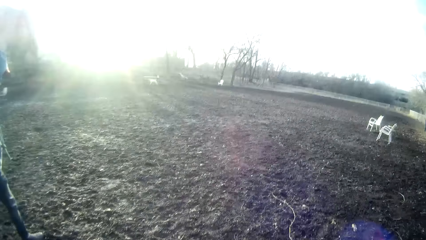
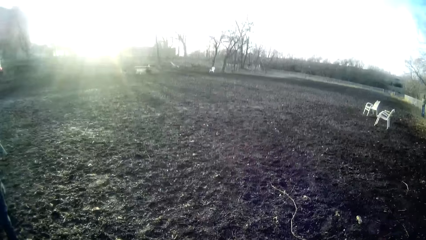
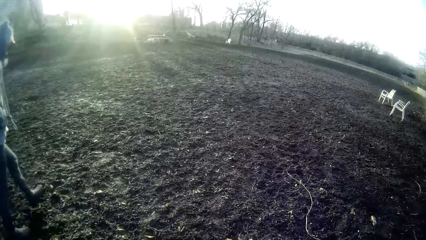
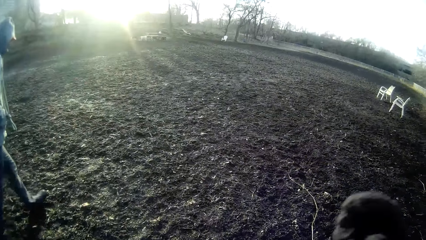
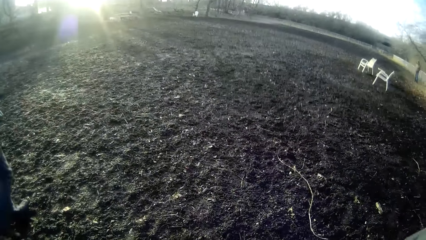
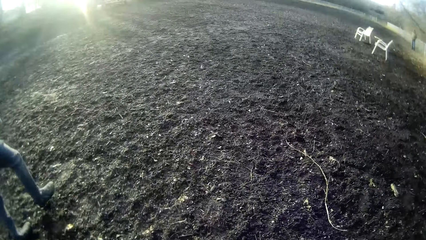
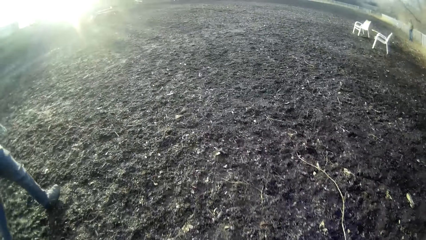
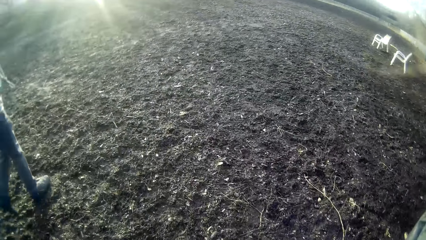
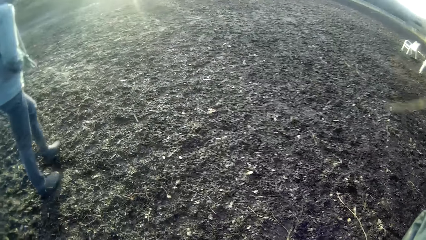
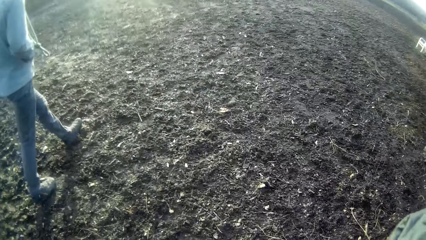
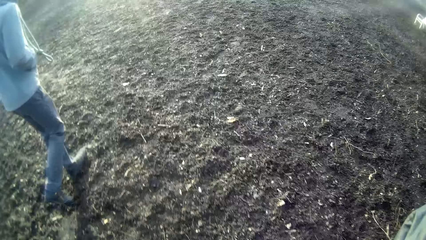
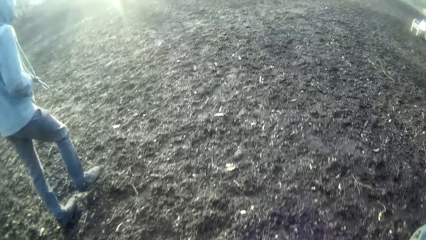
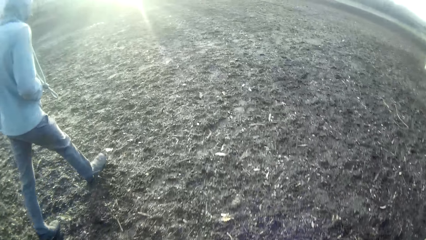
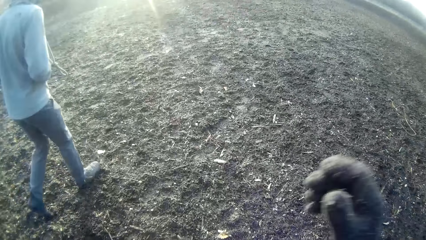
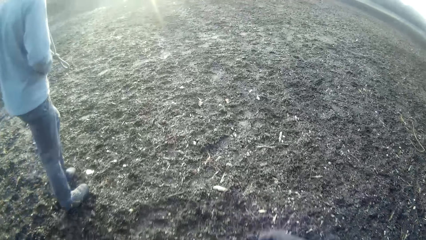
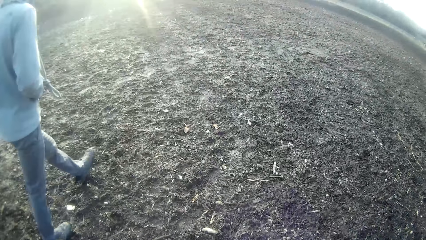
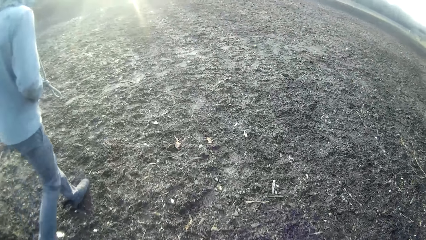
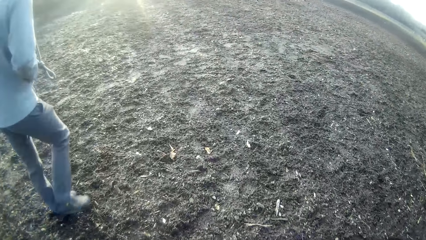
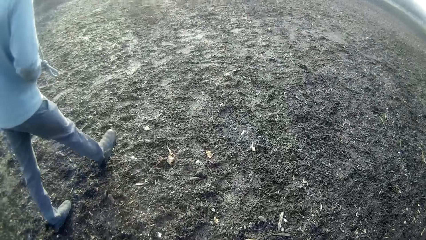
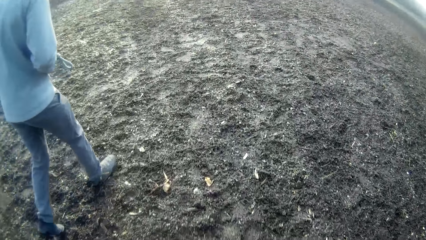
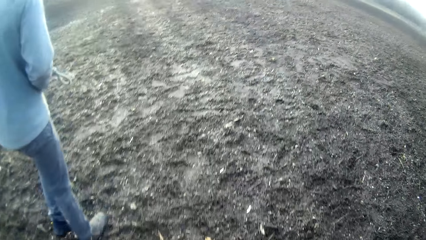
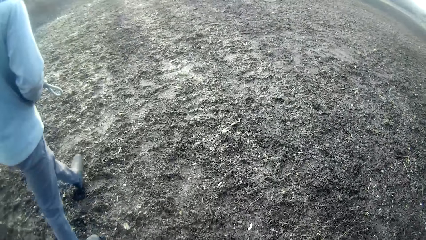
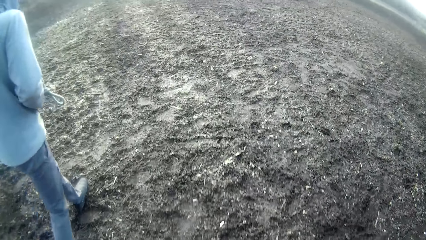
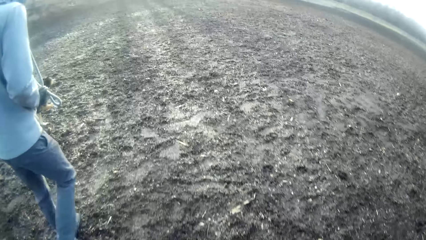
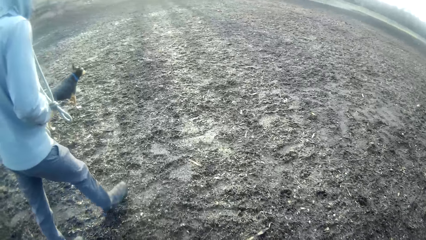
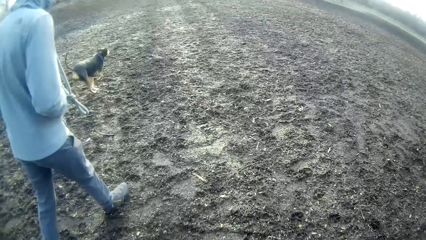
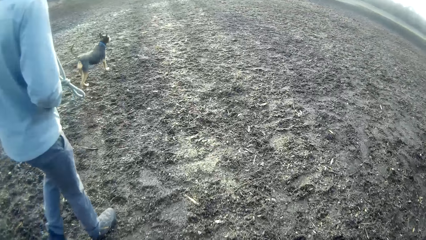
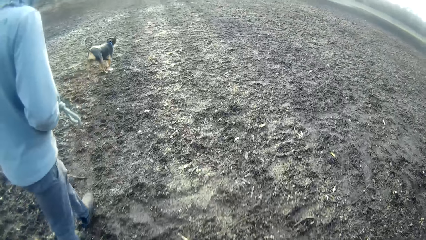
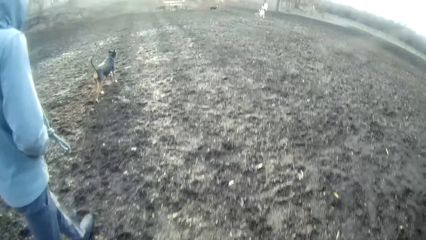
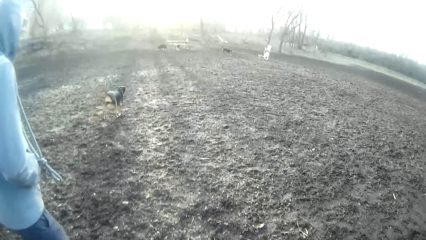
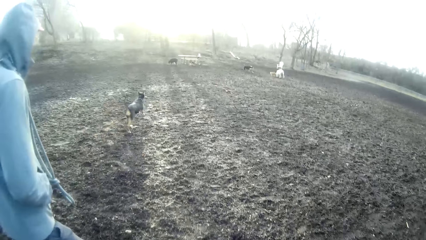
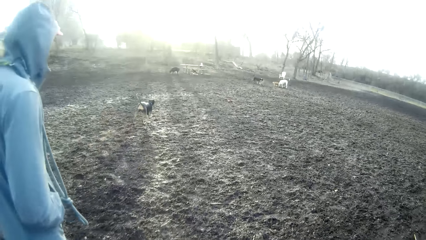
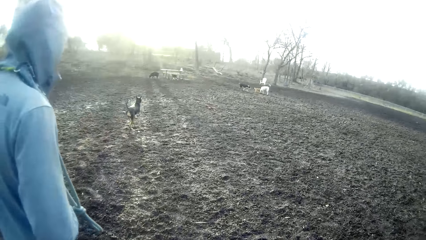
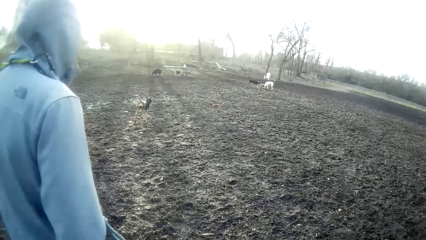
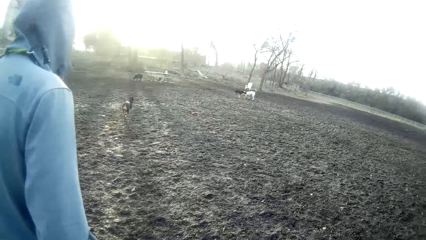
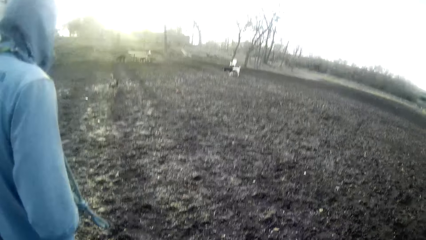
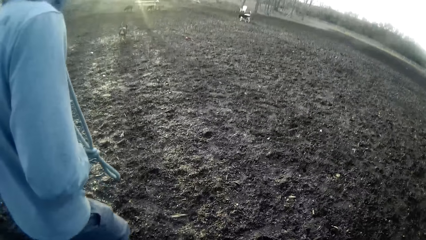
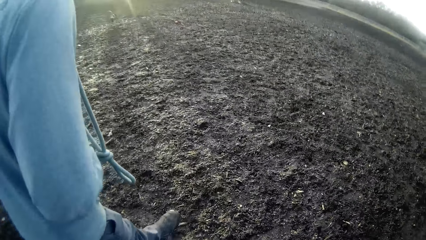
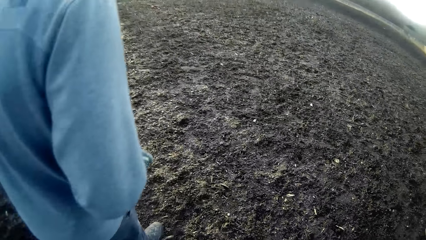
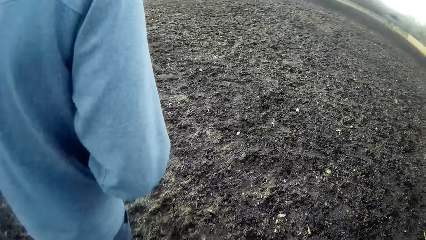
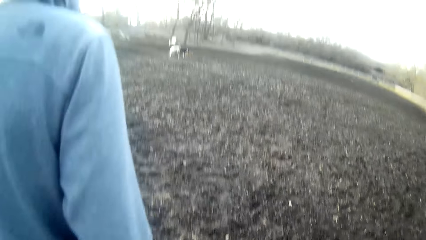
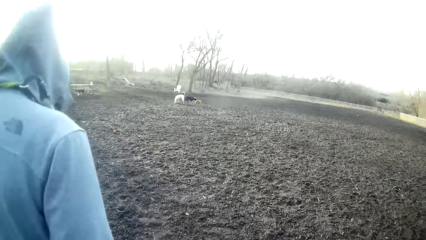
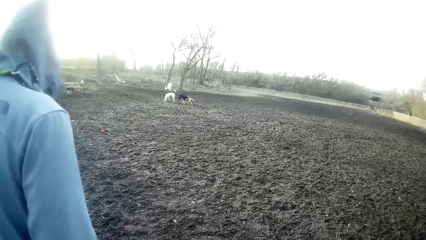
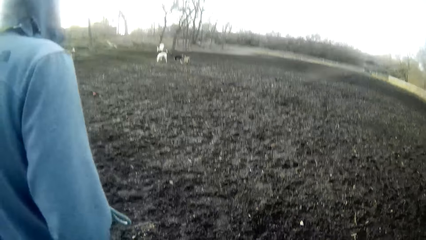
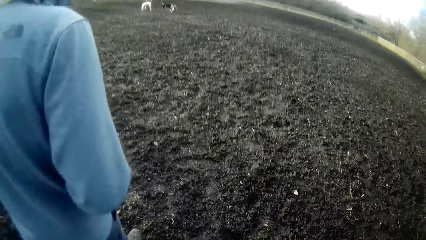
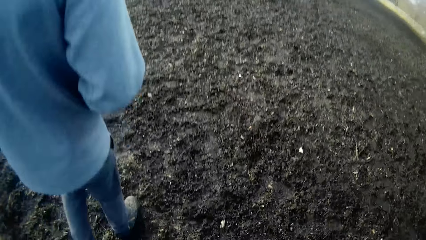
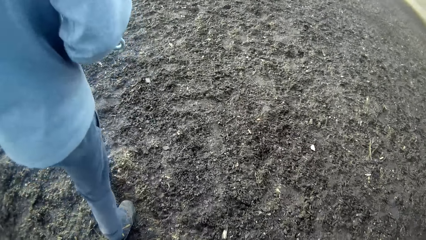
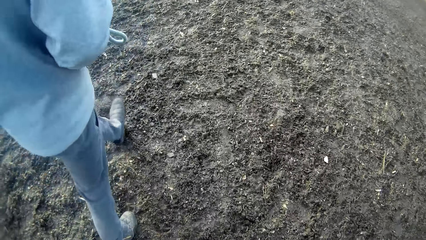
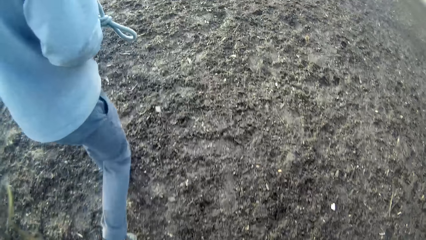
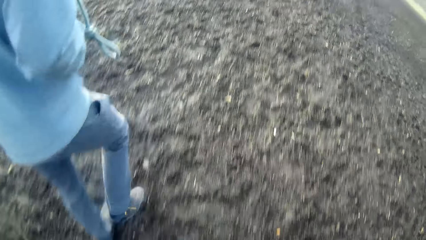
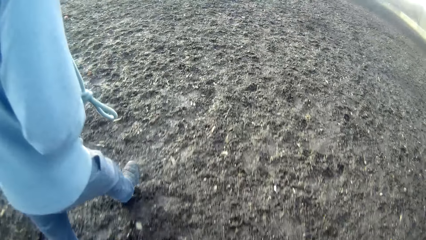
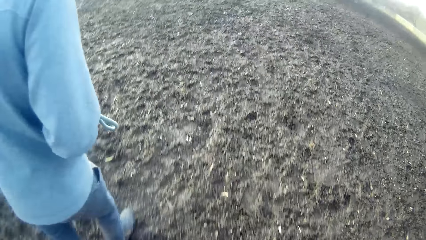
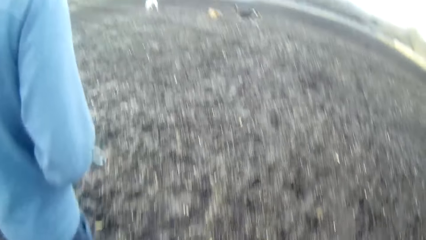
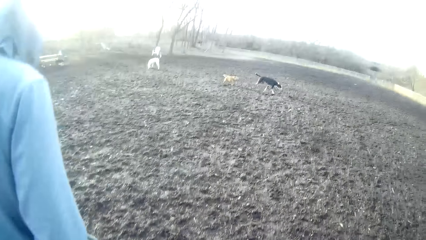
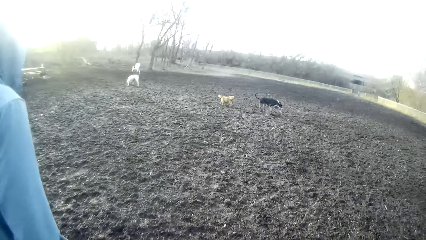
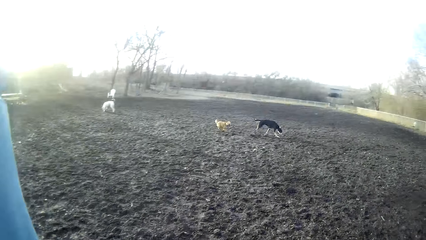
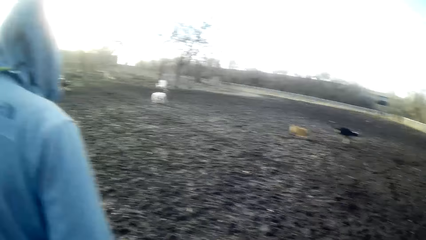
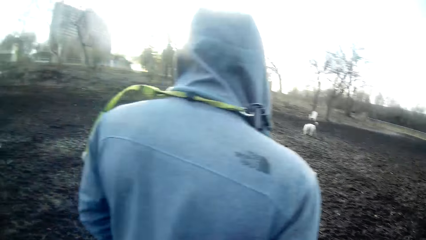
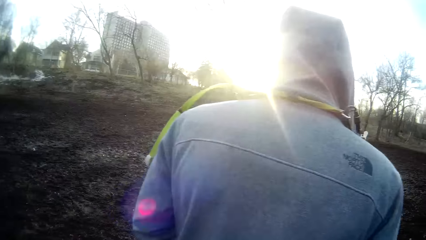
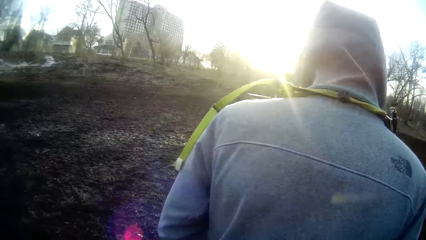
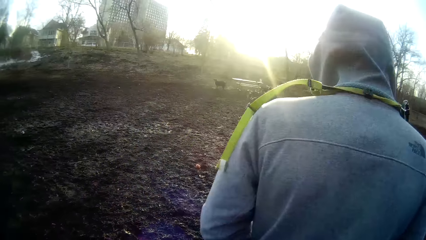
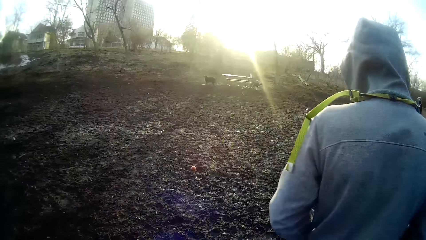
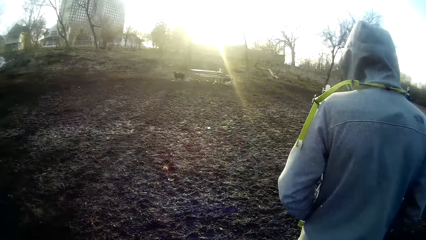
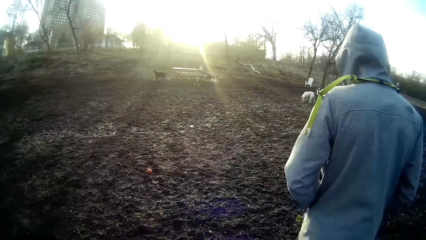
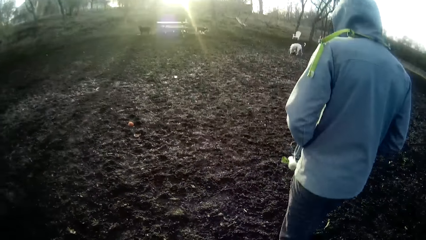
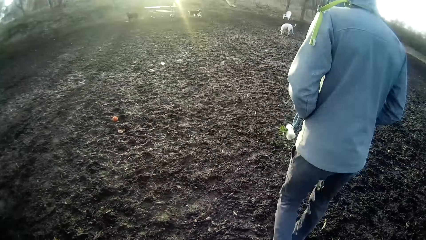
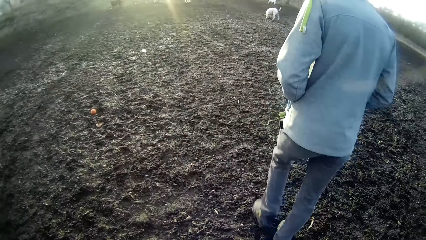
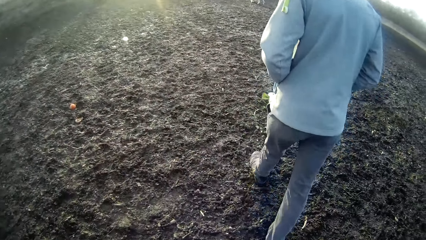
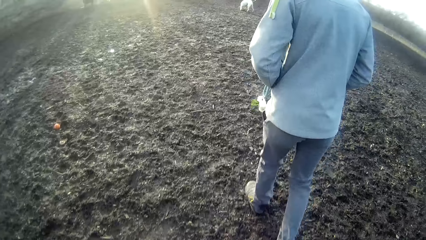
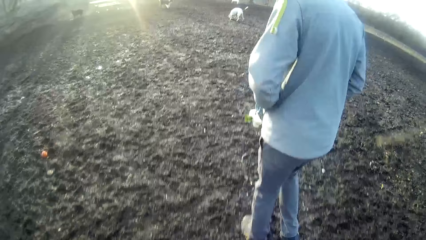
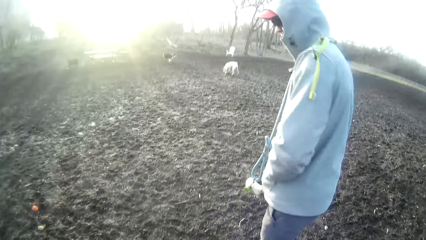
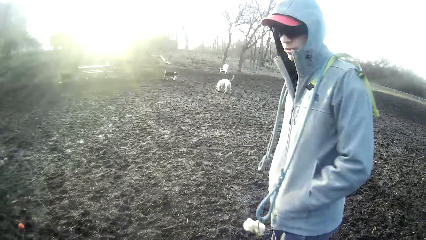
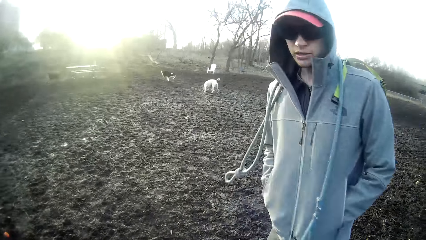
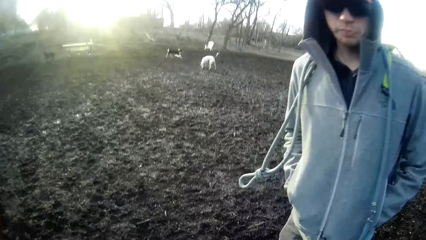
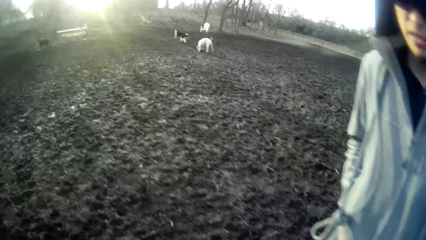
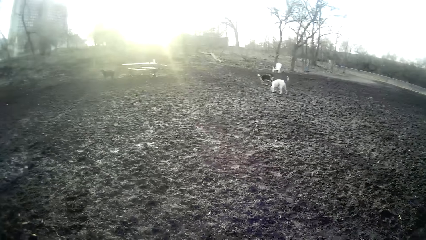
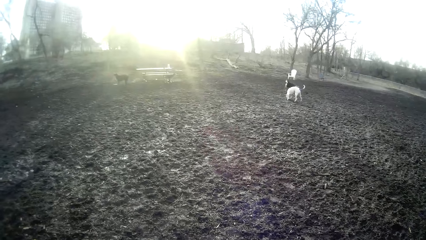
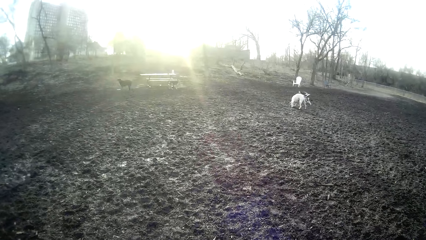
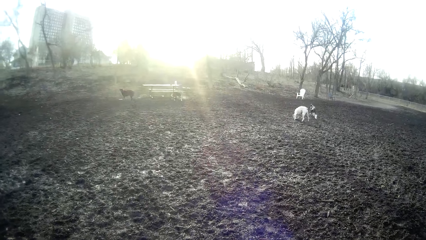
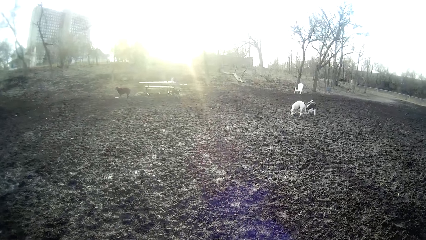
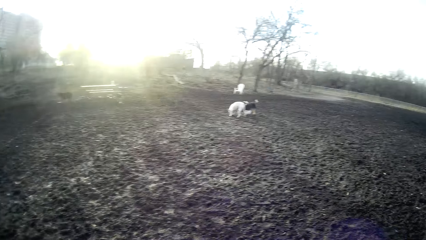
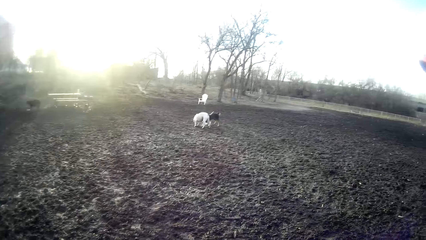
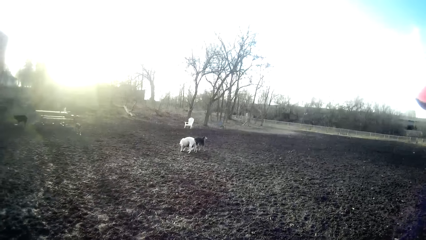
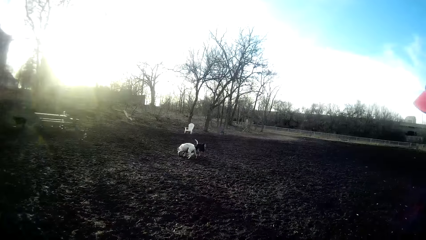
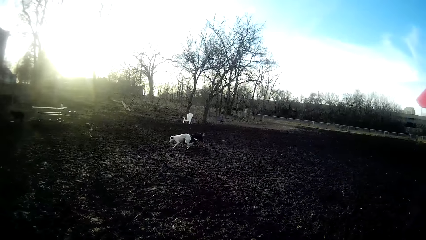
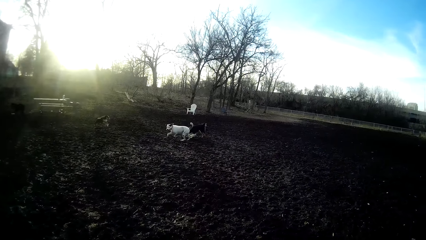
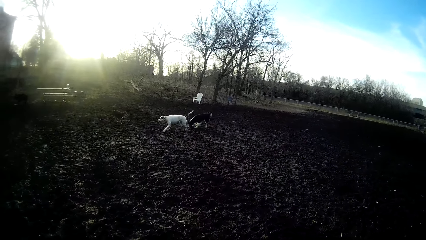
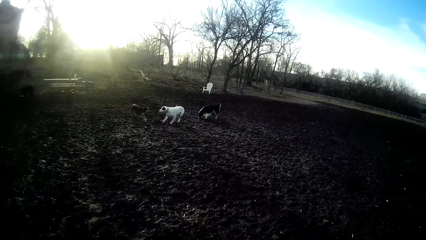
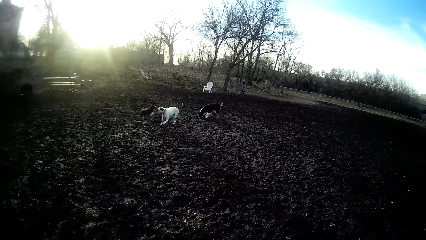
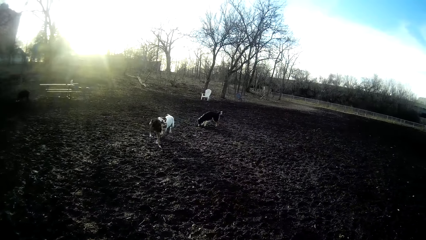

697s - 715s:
The camera wearer looks around. He touches his face with his right hand. He walks around the field. He lowers his right hand down. He looks at the dogs. He talks to a person. He looks at the dogs.
